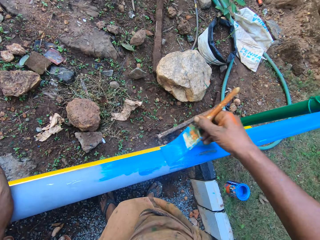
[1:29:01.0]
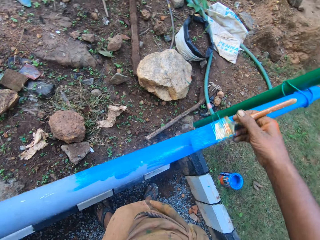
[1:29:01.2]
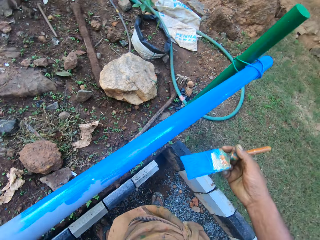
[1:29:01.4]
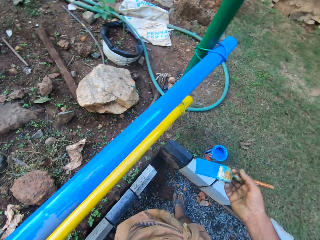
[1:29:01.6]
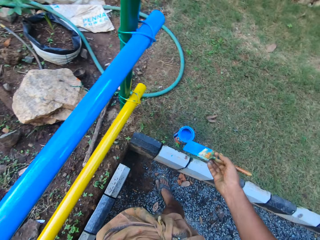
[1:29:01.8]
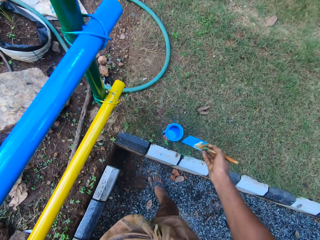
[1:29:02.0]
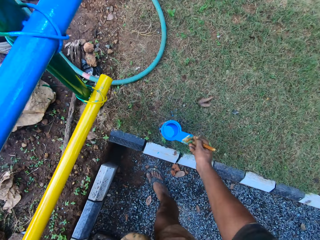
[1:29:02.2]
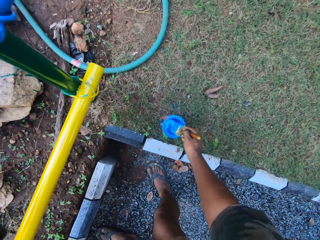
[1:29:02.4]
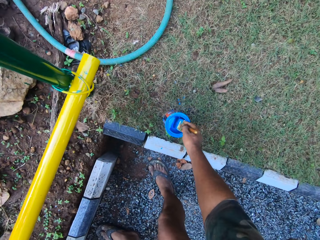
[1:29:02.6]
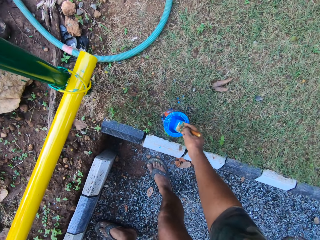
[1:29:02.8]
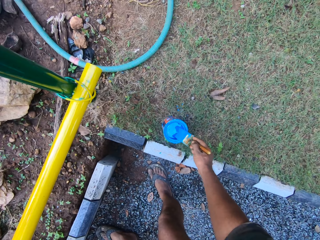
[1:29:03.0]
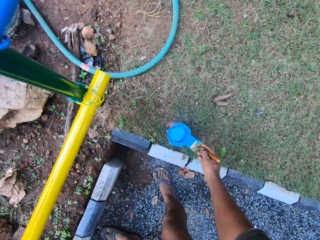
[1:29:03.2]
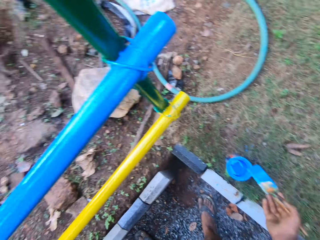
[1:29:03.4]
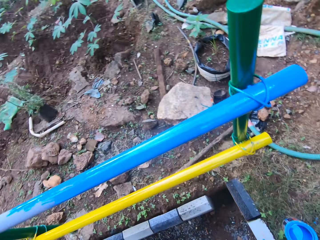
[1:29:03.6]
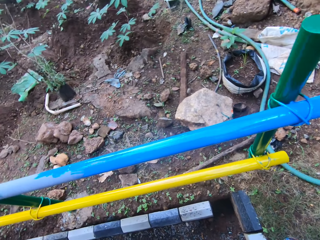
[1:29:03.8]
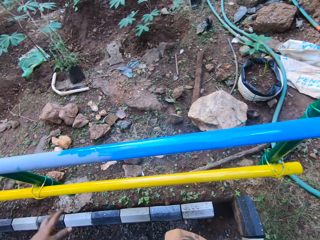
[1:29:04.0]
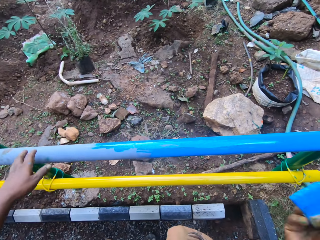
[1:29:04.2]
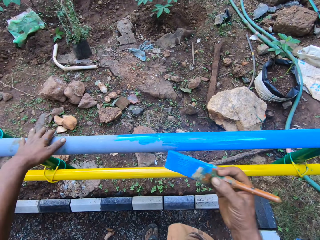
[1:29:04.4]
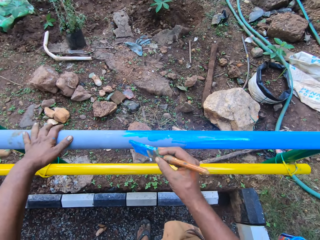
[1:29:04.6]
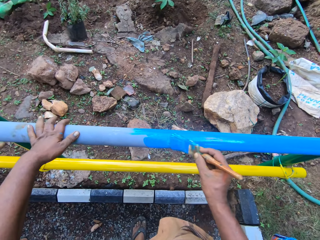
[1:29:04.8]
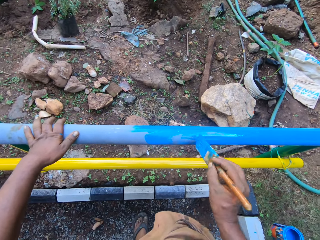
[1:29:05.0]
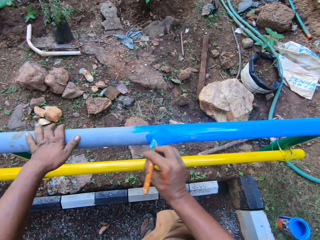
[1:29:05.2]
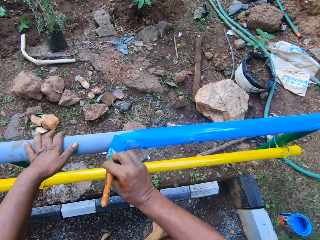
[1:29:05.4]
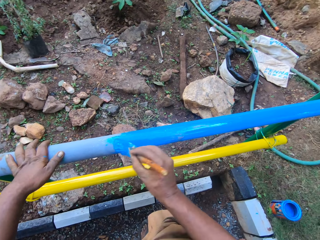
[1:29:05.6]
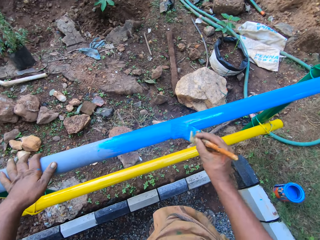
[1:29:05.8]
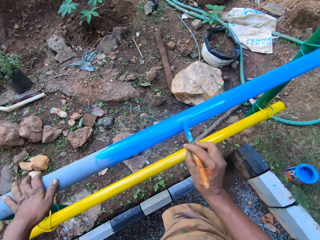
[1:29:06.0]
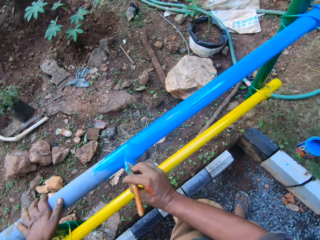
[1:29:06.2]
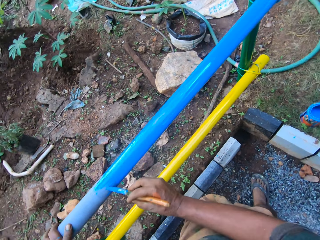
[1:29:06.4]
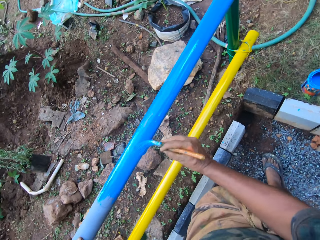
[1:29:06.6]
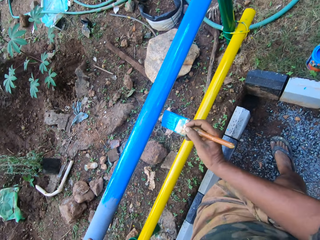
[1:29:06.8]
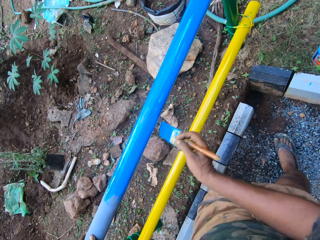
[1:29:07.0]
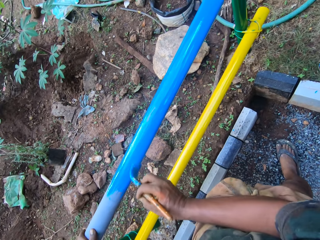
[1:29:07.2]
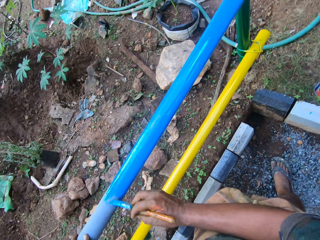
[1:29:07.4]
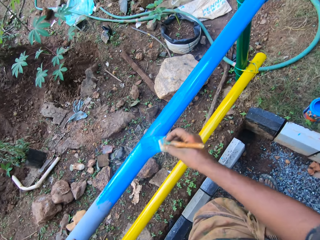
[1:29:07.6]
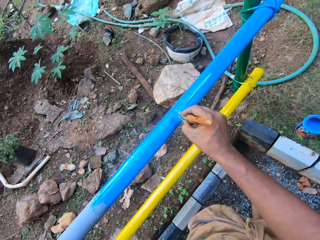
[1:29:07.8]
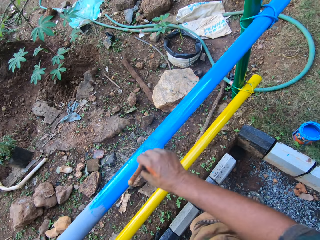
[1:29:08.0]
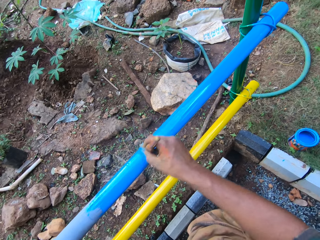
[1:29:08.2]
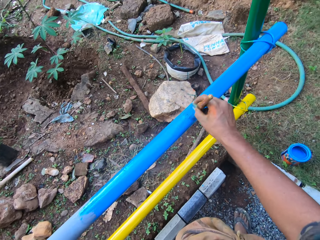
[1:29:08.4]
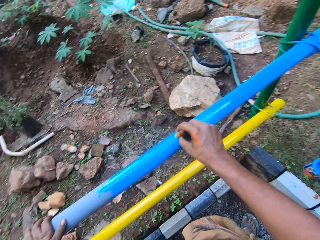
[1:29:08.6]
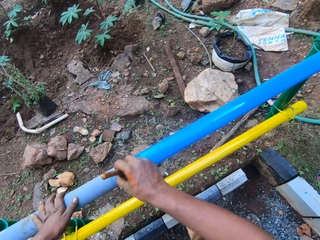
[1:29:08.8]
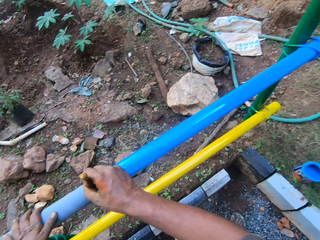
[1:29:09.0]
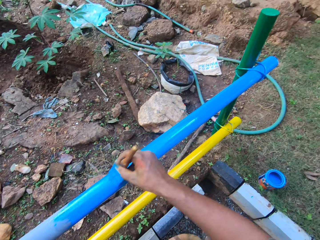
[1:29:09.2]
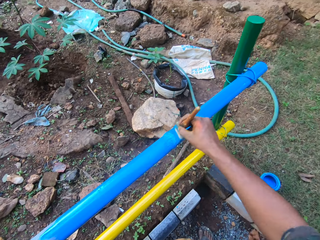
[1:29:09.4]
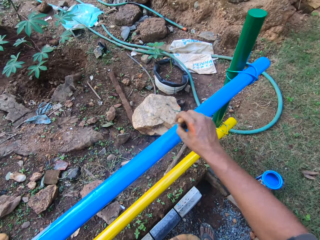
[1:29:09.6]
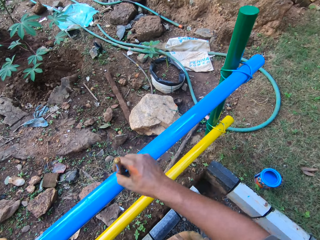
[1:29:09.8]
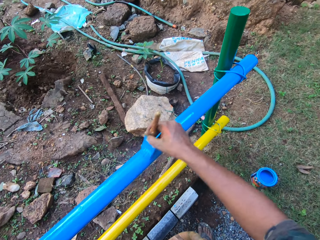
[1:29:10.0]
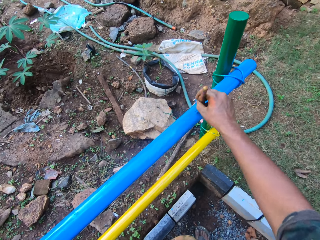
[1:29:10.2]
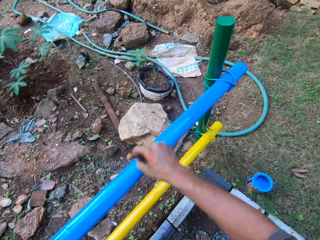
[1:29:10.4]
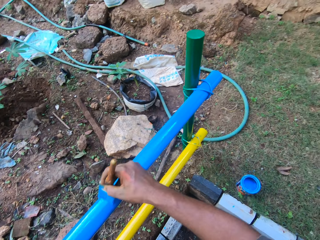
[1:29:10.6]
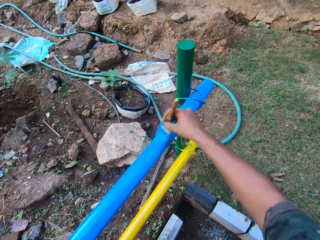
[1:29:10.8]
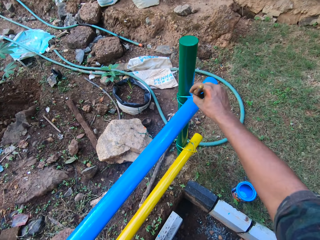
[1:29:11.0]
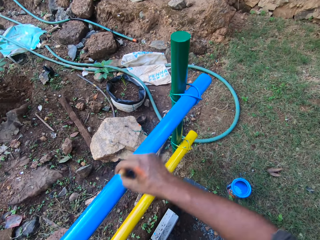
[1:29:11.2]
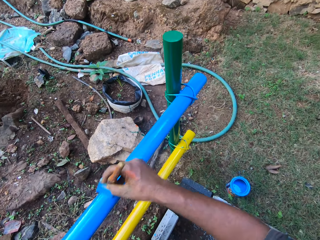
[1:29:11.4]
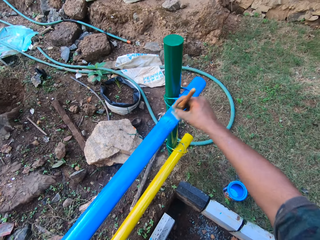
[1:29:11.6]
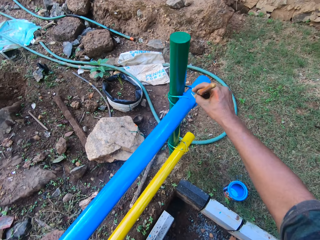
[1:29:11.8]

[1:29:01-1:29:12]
The camera wearer dips the paint brush in the paint can. They paint the metal rod.

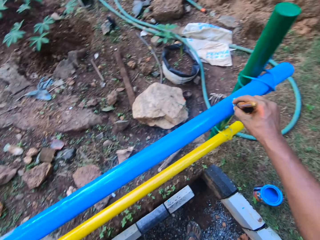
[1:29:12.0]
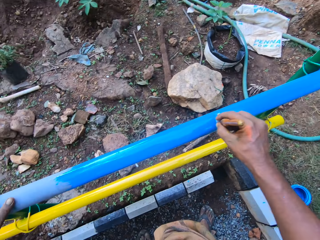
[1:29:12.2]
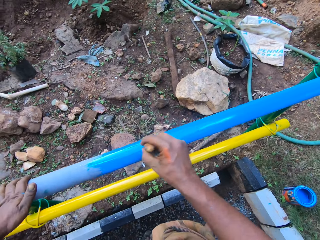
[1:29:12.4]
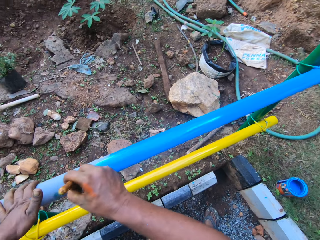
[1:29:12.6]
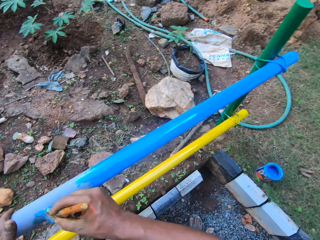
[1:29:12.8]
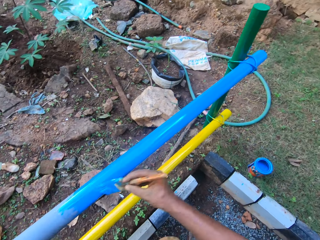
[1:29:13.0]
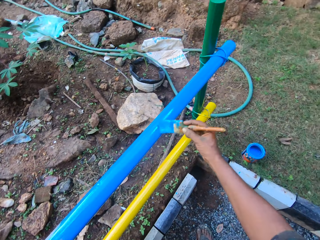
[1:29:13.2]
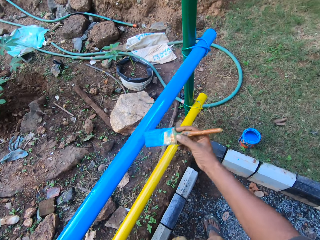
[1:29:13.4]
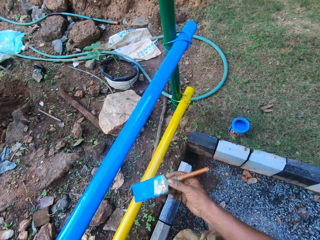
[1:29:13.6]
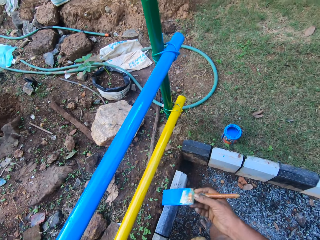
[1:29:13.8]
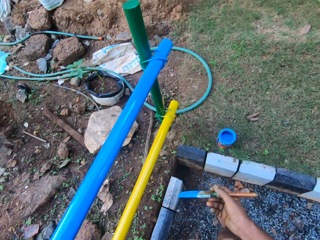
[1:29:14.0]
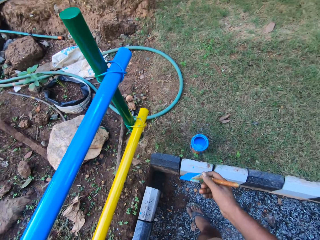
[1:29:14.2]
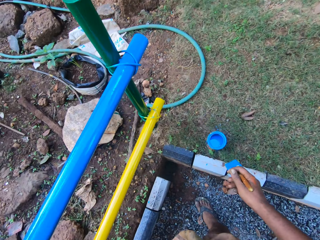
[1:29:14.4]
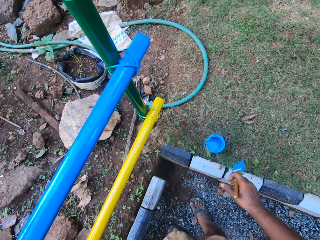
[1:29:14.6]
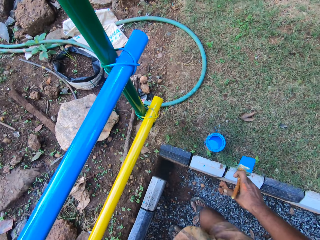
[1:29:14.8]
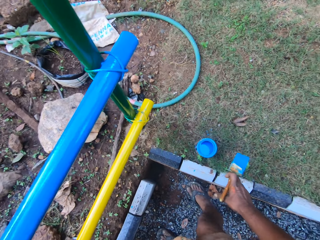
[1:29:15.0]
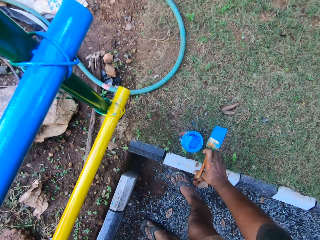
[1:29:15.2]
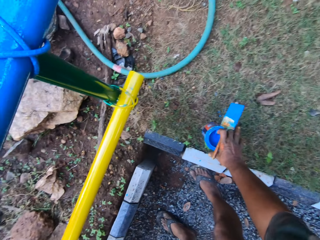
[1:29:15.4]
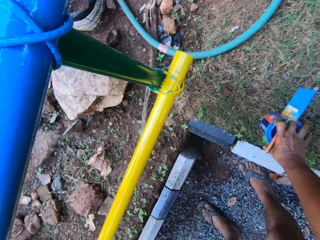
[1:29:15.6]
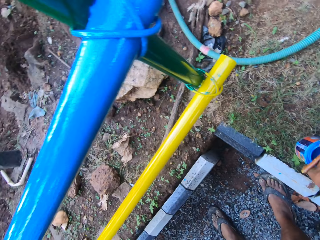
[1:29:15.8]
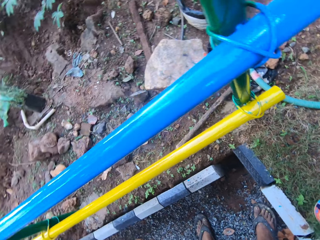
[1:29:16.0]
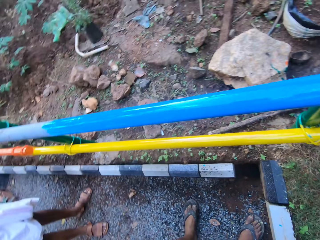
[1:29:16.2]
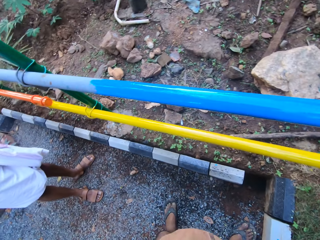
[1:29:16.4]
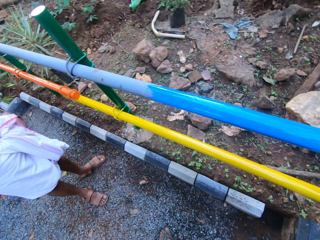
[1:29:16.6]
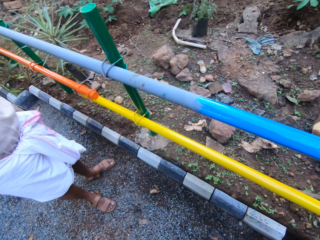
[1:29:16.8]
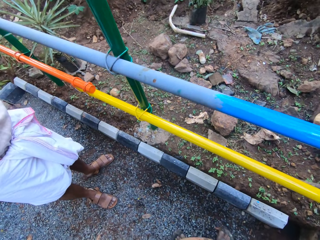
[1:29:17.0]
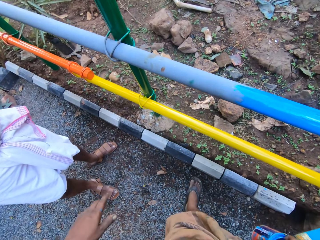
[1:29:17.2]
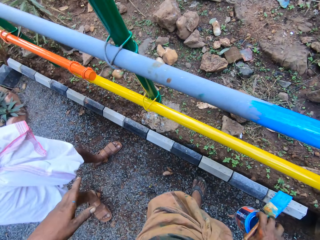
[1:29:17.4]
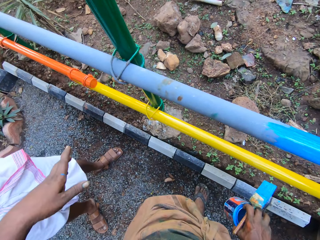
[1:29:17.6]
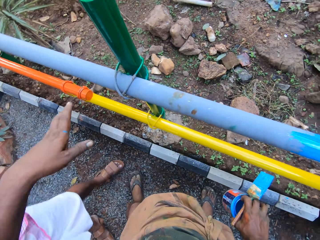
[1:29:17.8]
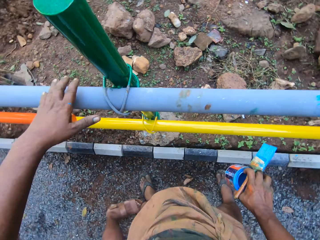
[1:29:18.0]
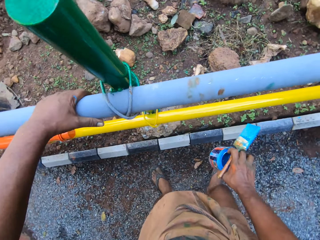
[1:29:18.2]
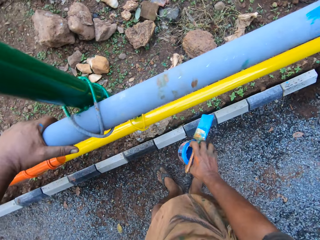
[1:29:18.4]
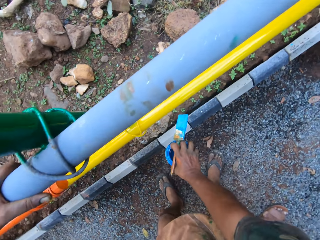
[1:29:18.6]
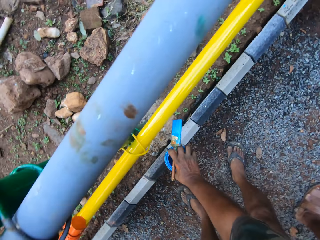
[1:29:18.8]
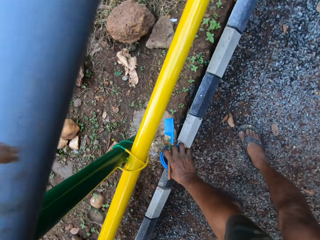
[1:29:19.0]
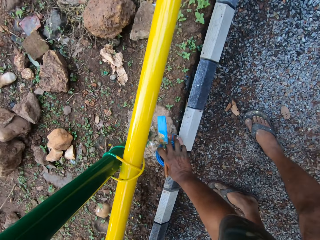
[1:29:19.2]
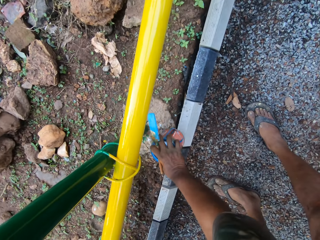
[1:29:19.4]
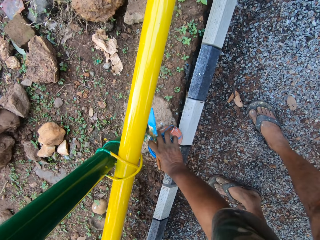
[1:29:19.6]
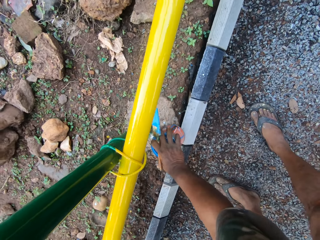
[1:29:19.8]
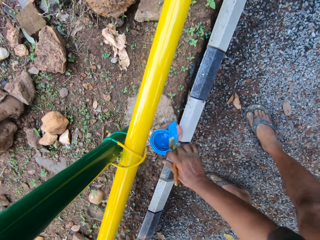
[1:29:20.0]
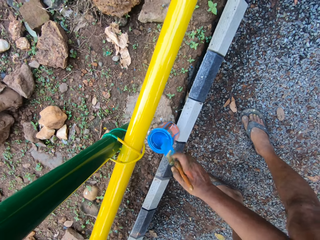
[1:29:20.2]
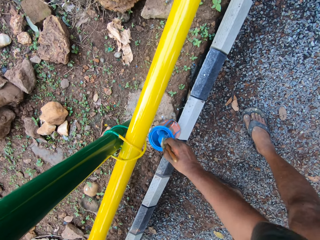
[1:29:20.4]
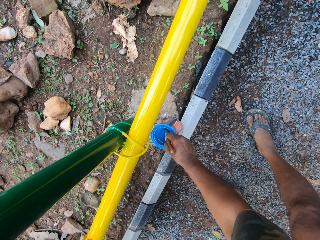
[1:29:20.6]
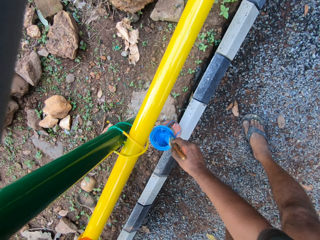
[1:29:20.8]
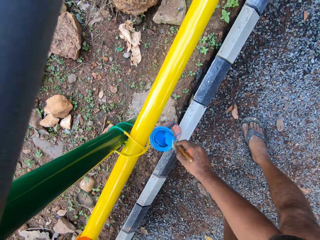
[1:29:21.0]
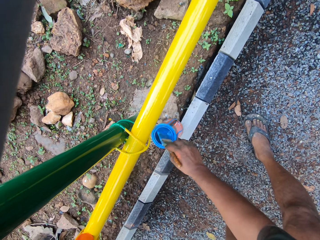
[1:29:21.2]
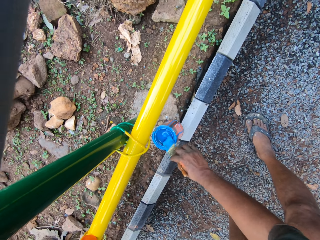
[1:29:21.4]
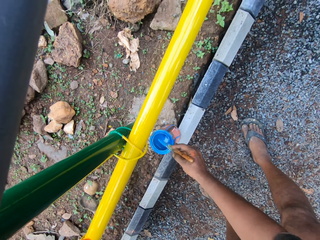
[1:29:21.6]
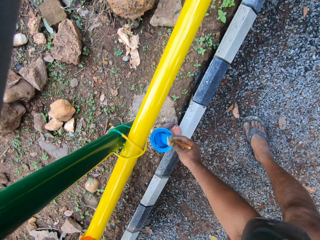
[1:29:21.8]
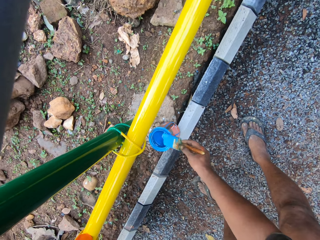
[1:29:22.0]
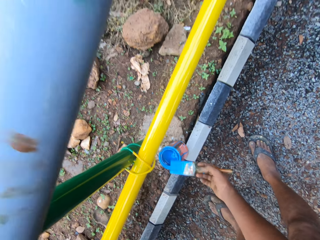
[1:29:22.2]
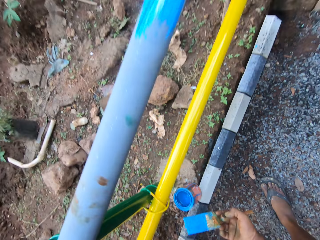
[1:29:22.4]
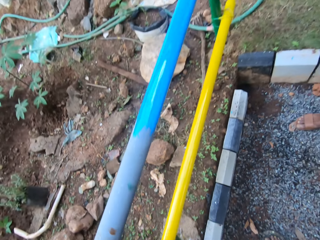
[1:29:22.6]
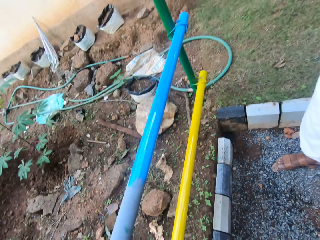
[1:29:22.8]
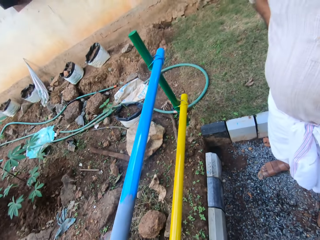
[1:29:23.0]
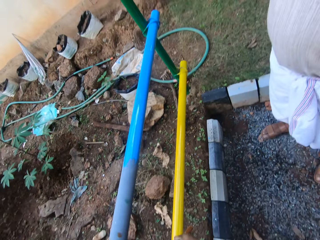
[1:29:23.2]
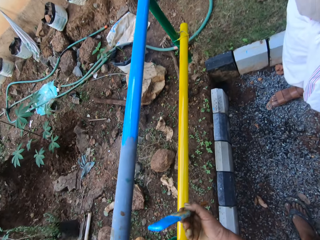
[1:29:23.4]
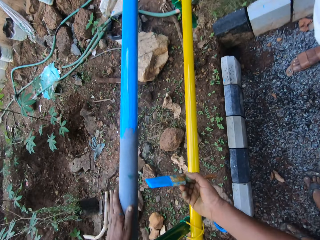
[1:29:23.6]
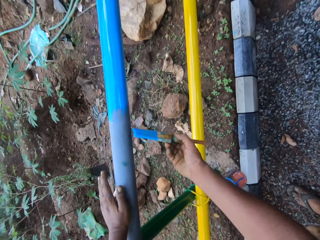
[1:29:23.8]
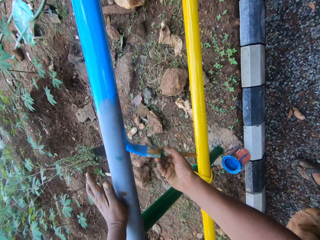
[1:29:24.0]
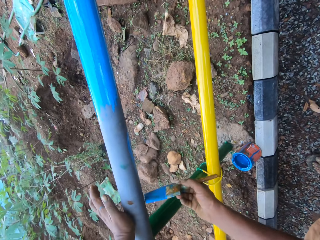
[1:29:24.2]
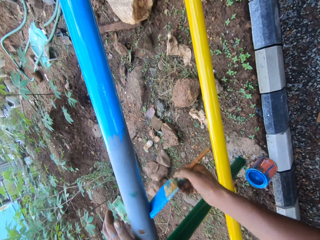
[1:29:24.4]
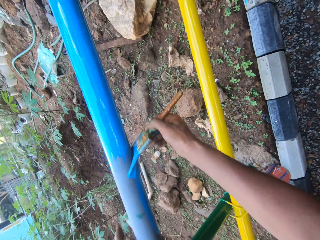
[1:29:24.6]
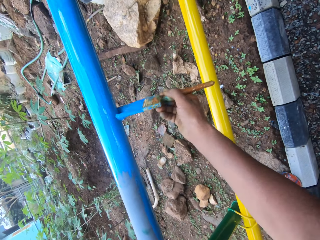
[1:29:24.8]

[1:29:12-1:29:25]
The camera wearer picks up the paint can or container. They walk around. A man stands beside the camera wearer. The camera wearer places a hand on the metal rod. The man talks to the camera wearer. The camera wearer holds the metal rail. They drop the paint can. They dip the paint brush in the paint can. They rub the paint brush on the edge of the container. They paint the metal rod.
